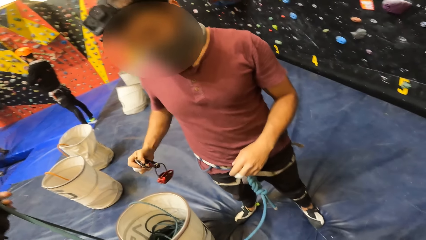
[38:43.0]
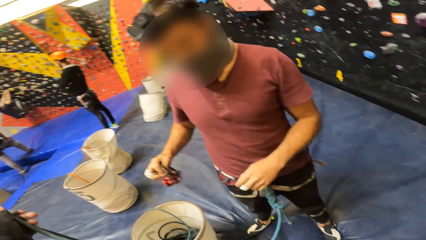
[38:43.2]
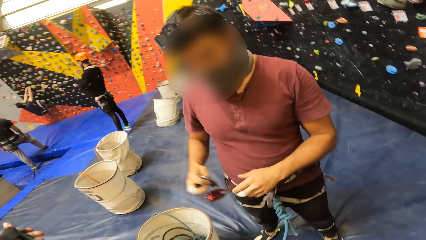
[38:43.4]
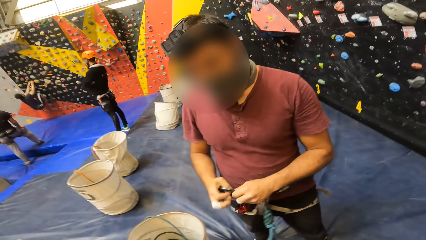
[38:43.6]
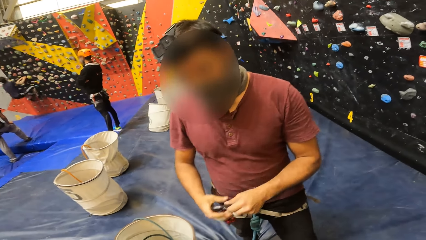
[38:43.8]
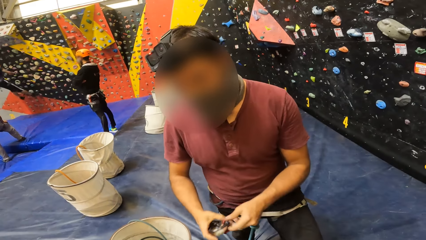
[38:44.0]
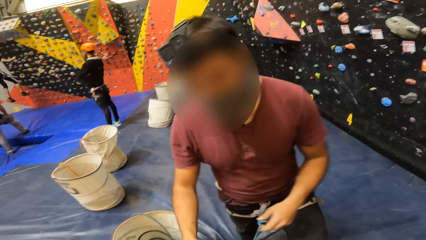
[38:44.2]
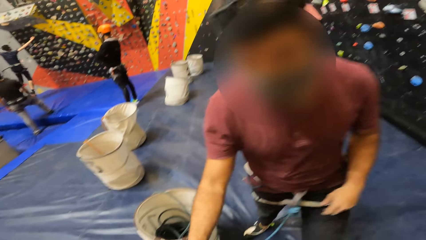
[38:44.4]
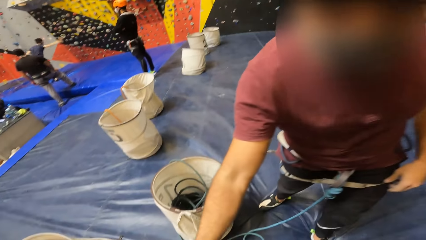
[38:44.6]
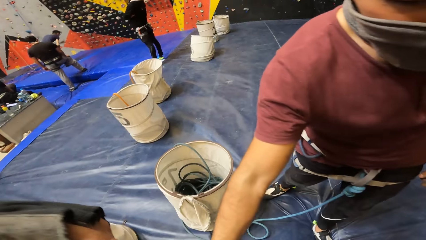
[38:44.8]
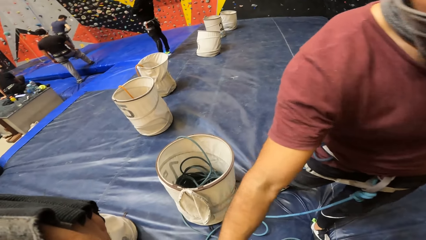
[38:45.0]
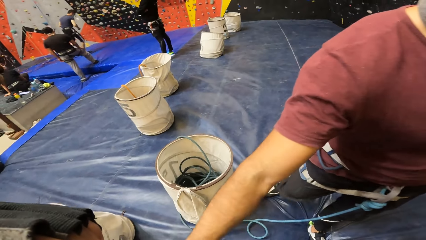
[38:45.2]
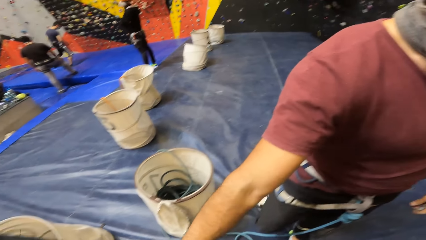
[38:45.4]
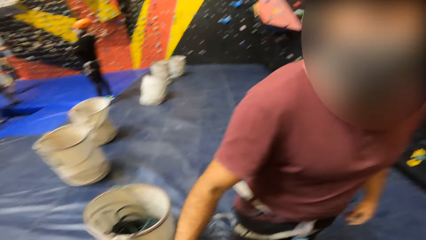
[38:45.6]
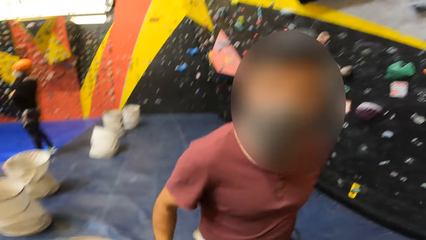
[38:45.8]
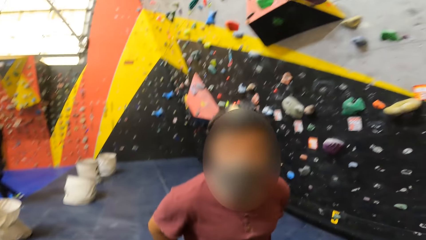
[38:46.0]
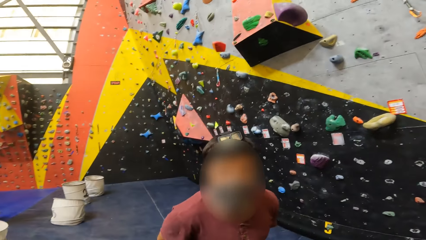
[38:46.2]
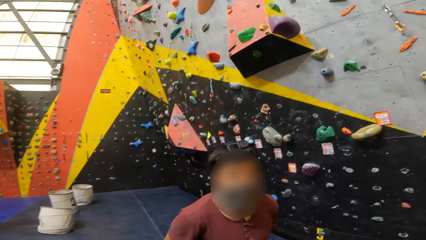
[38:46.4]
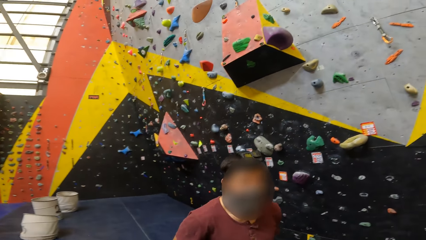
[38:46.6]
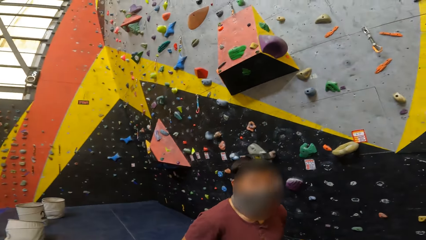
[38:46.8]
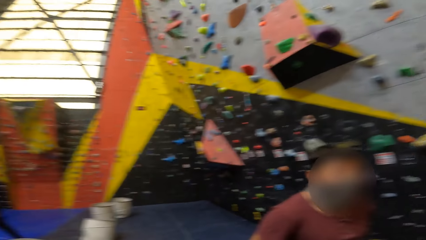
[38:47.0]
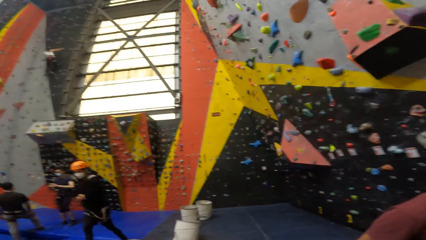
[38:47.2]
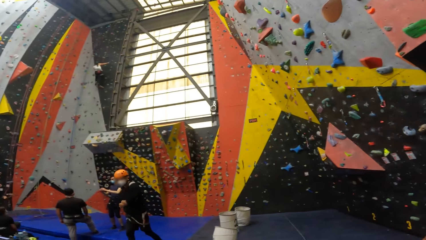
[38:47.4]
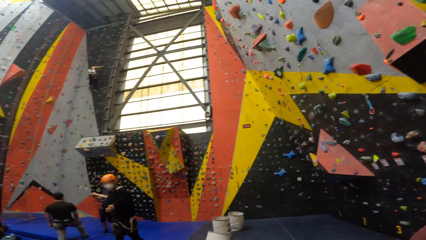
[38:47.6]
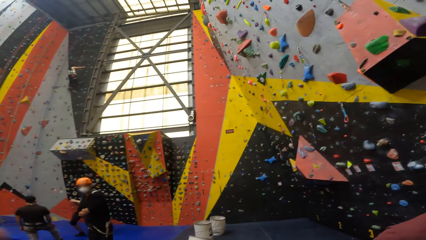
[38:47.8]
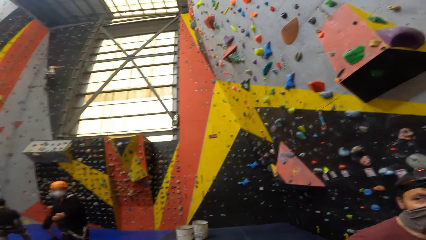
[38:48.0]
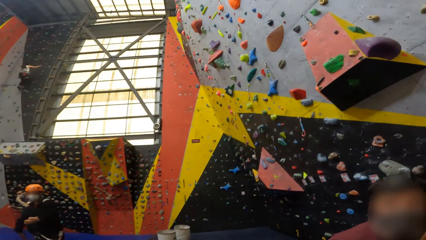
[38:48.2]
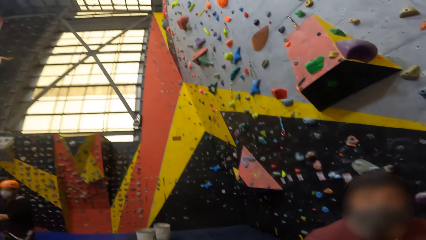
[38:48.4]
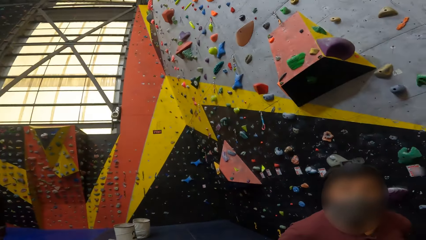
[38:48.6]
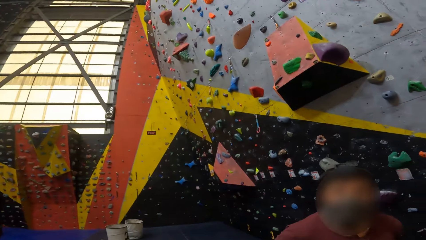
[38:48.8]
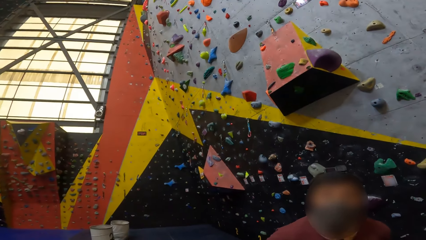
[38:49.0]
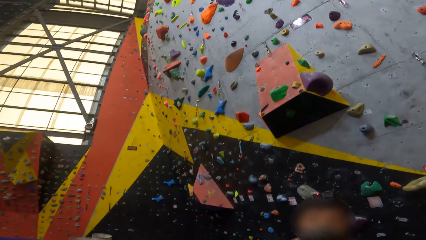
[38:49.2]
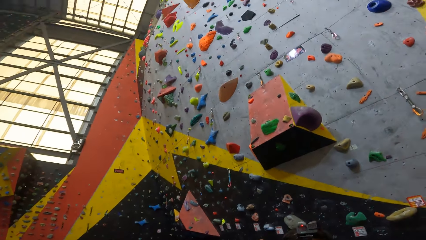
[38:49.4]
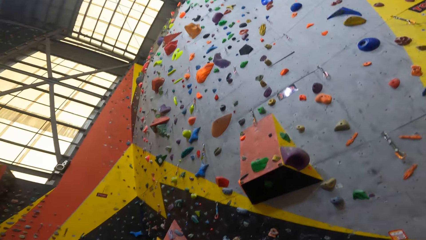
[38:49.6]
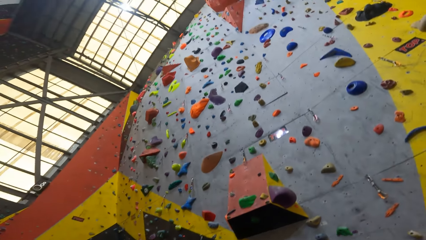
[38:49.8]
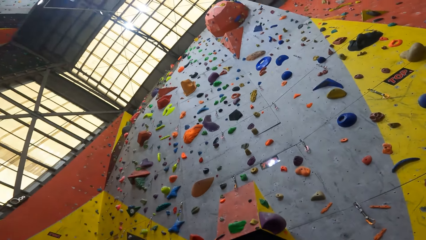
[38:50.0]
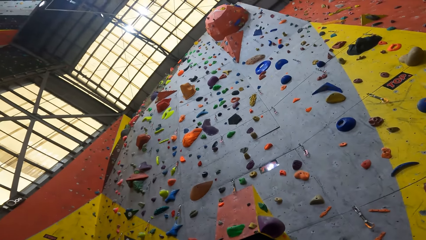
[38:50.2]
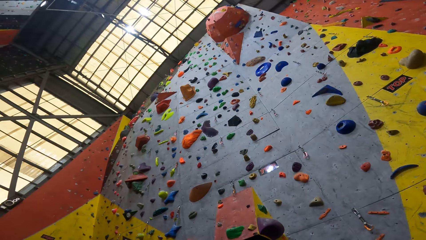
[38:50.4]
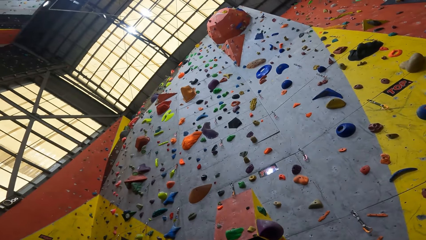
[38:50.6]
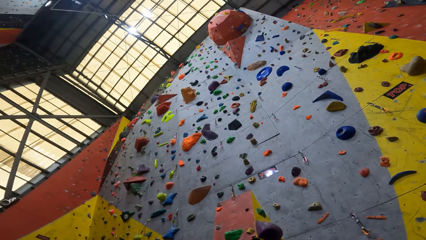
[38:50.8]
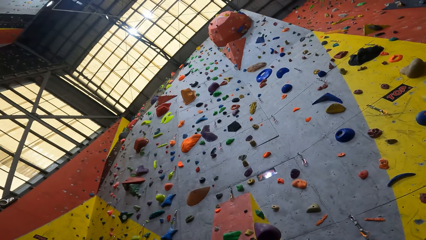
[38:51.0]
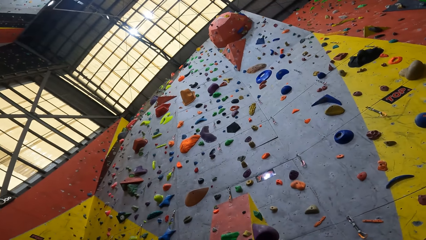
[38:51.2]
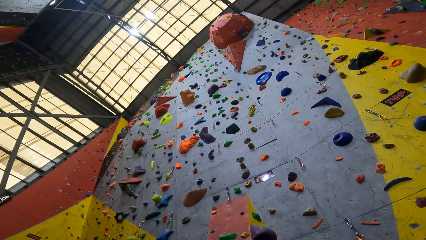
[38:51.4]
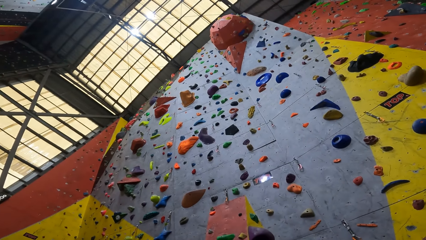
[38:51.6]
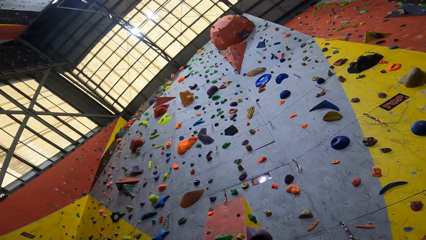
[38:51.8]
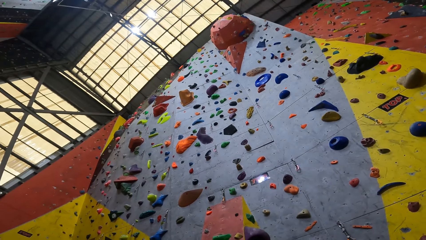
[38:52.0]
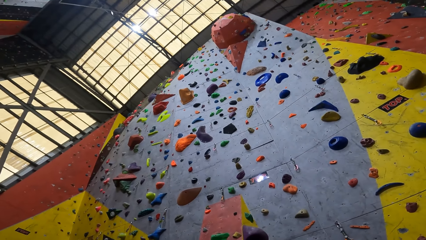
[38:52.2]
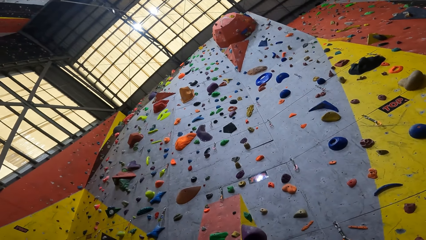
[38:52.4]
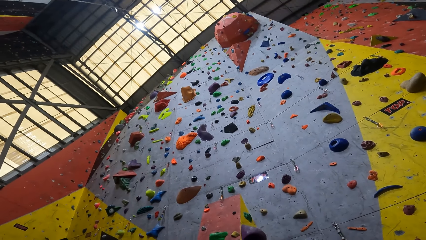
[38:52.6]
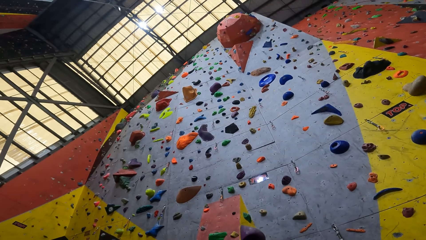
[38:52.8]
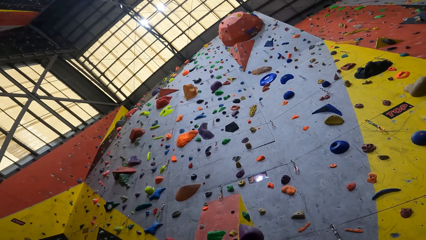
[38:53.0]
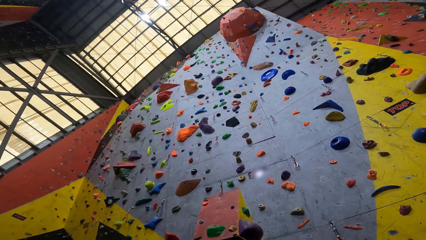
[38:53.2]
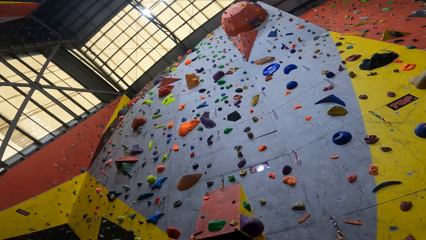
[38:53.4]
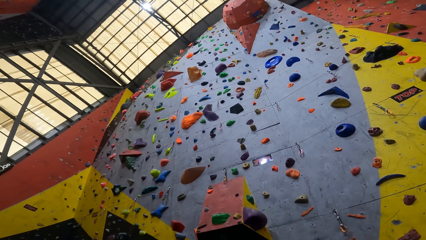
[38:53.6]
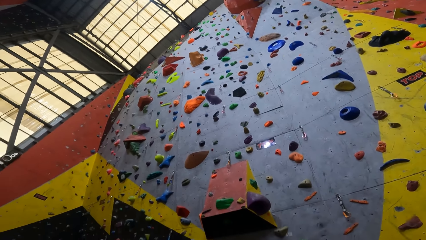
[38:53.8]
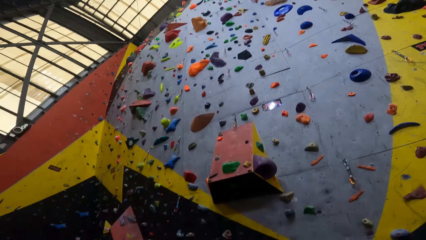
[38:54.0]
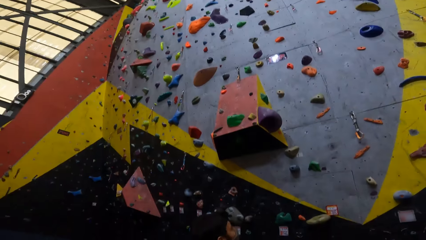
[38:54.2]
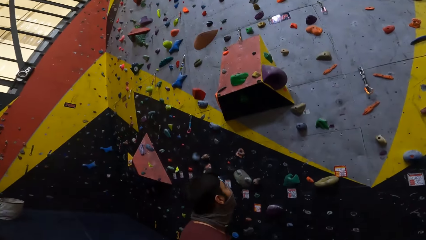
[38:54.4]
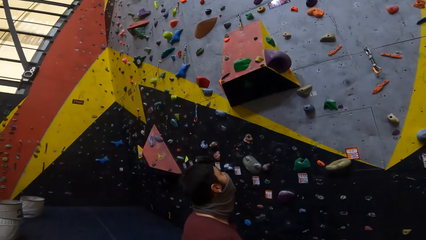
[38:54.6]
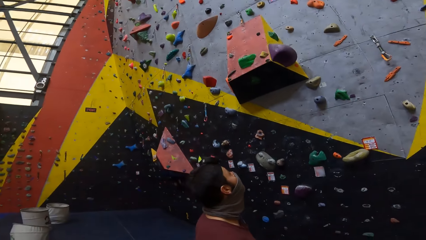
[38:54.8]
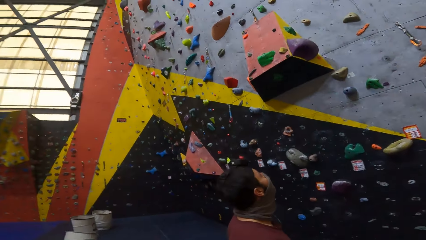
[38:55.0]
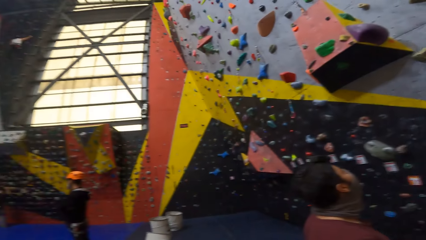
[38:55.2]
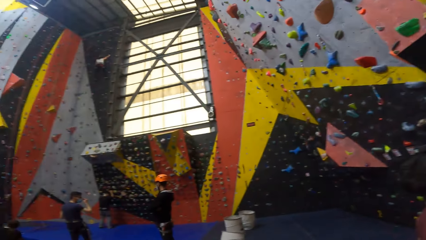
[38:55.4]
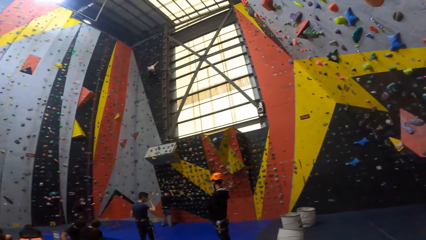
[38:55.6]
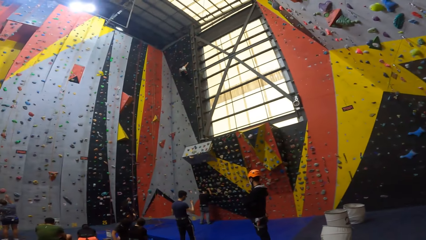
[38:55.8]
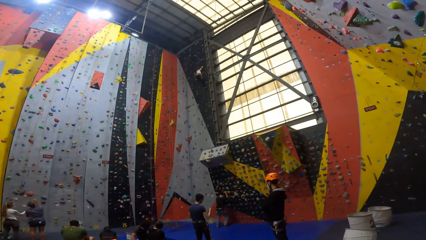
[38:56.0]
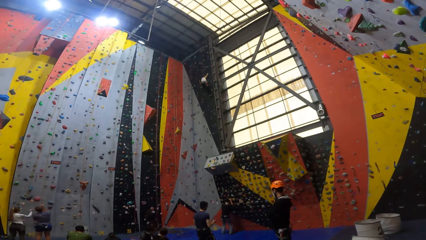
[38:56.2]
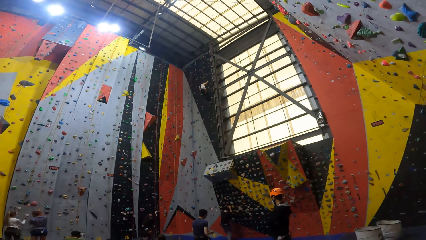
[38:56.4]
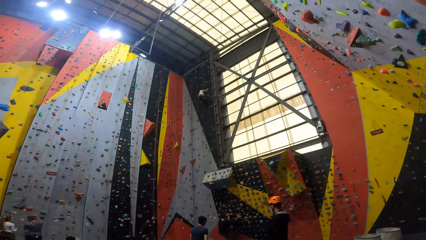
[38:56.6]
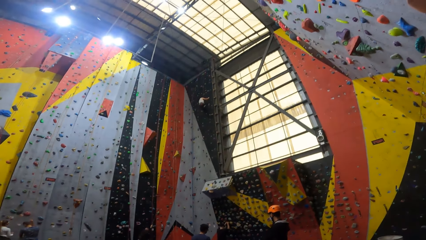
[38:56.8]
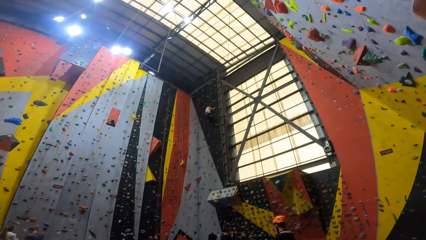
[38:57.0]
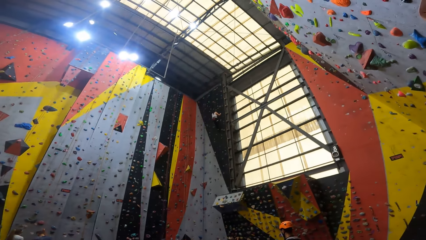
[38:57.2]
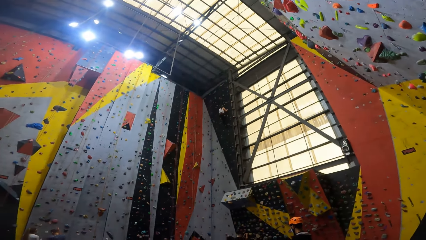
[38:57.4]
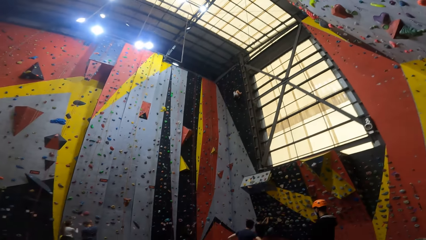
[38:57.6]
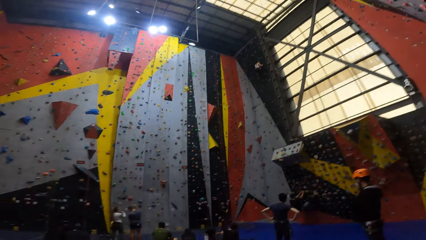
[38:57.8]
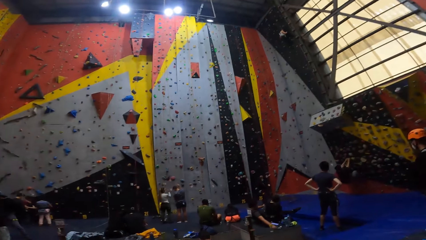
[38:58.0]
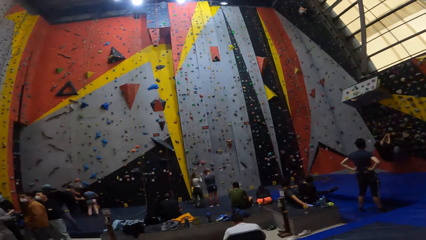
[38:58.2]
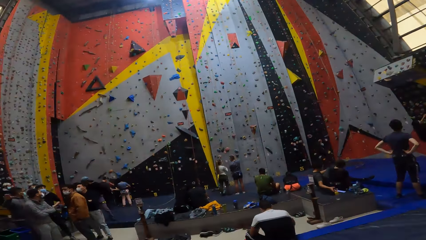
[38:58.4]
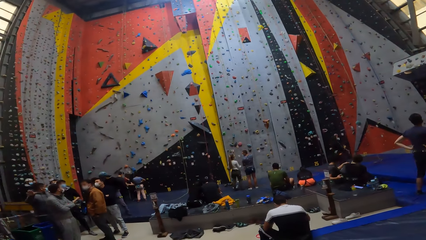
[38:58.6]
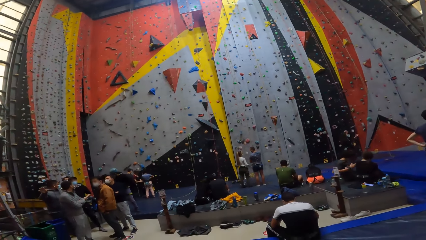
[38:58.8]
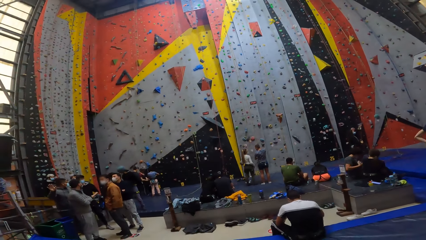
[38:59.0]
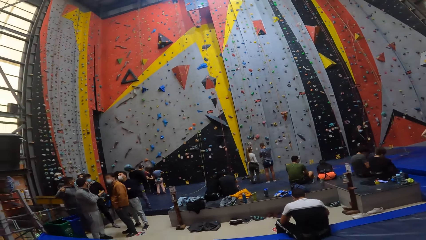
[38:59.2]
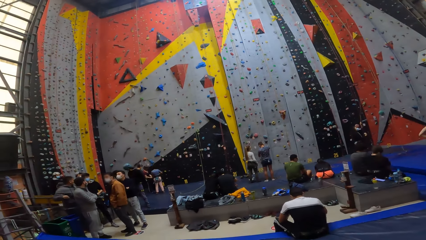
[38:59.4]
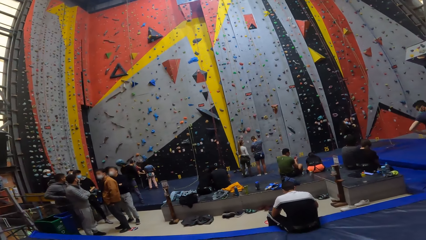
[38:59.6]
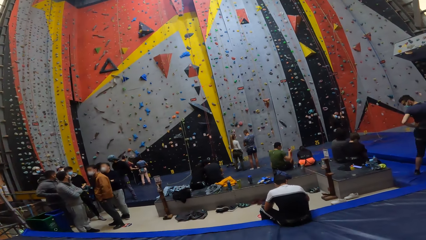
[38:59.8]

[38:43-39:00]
A man holds a rope hook. The camera wearer holds the rope. They pull the rope with both hands. They interact with the man. They look at the man. They look around the recreation area.
